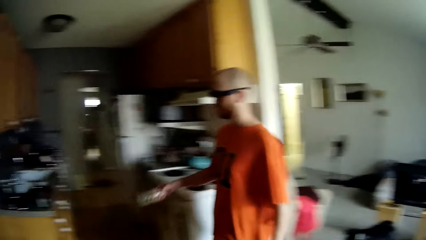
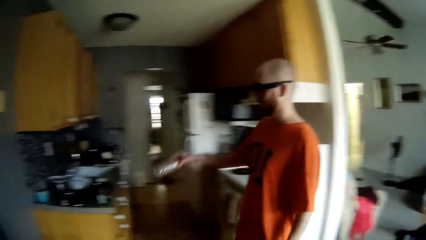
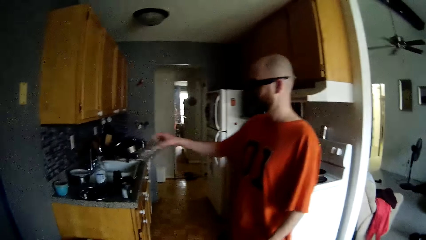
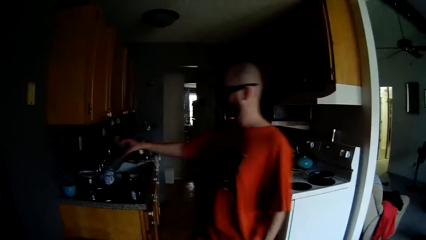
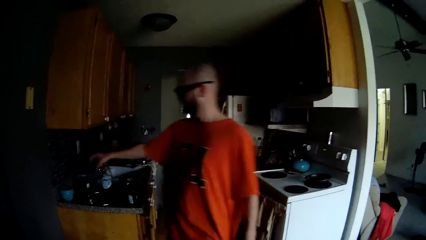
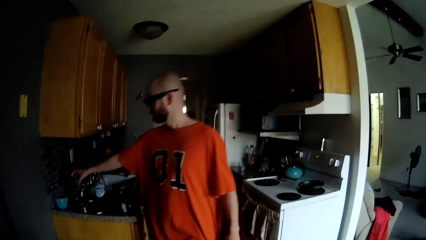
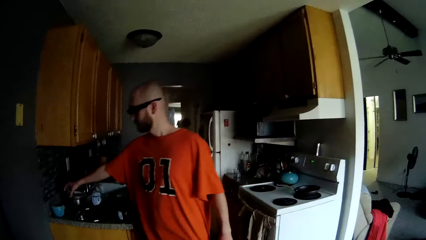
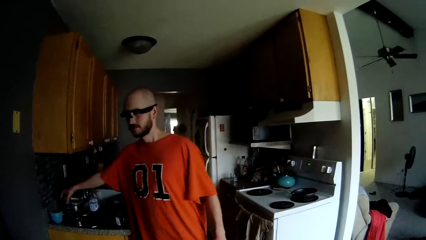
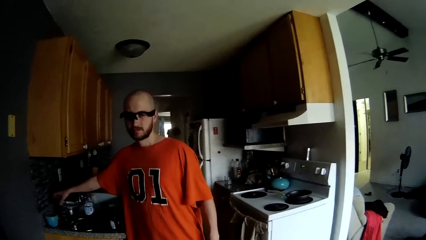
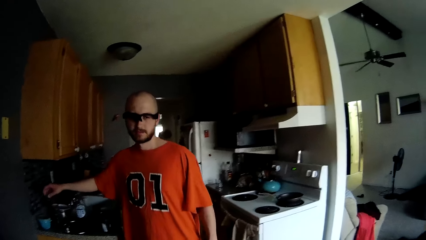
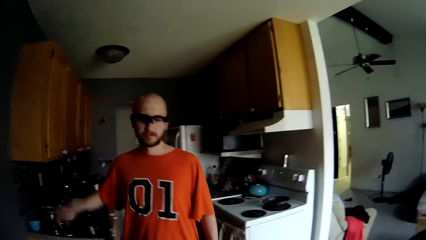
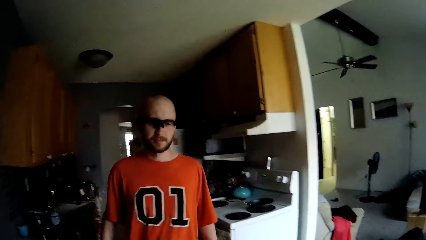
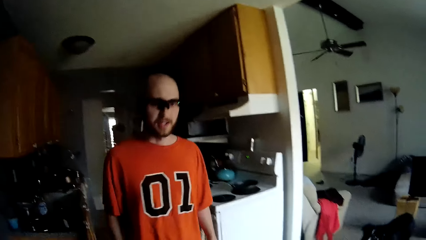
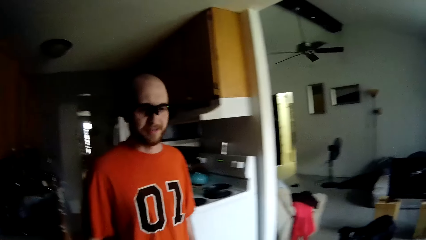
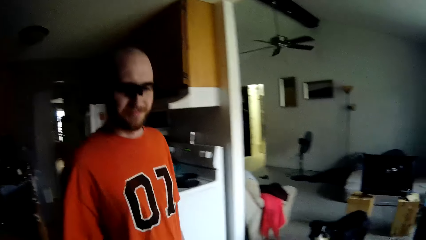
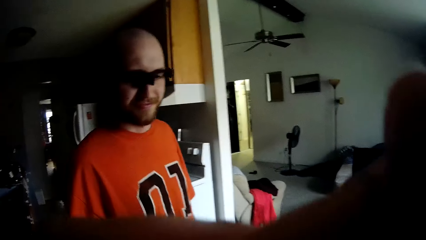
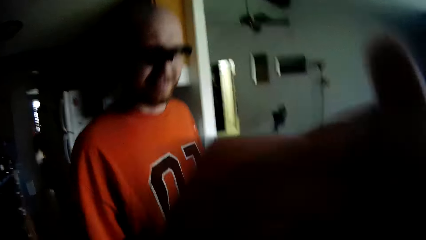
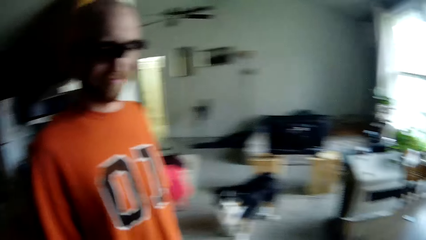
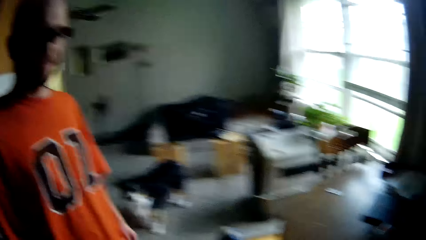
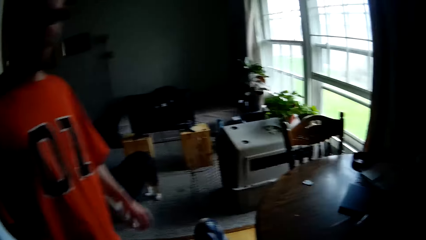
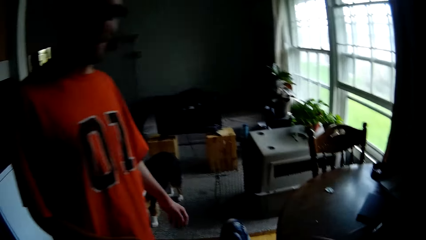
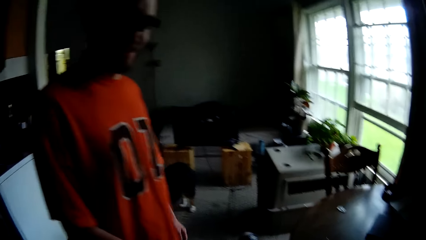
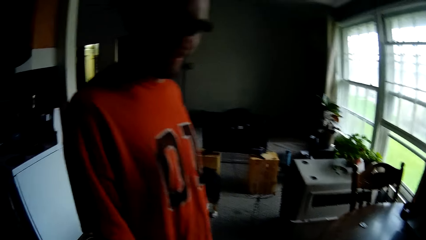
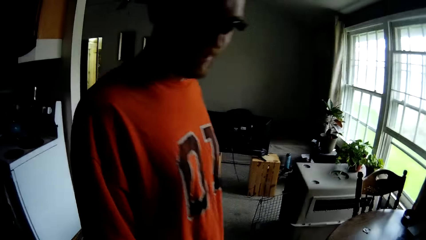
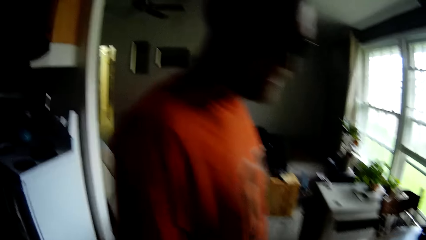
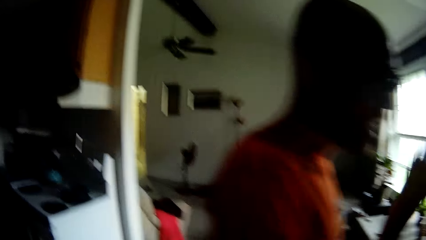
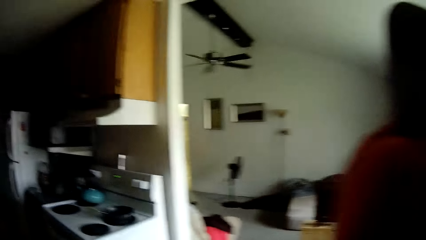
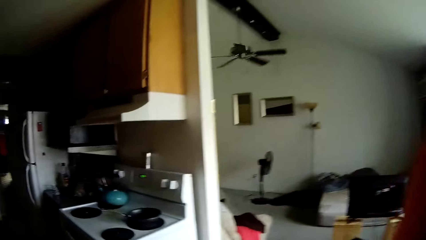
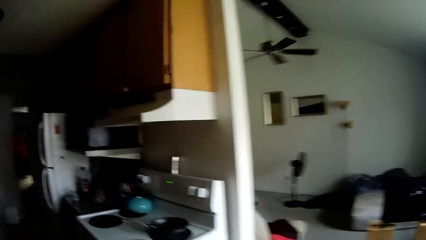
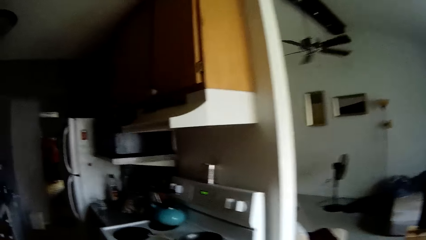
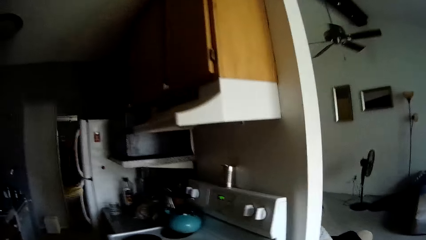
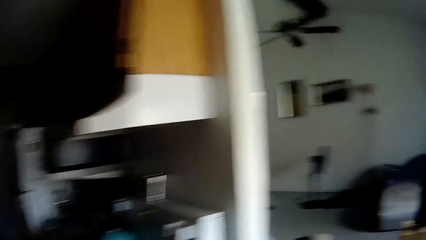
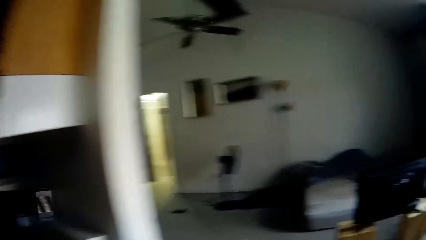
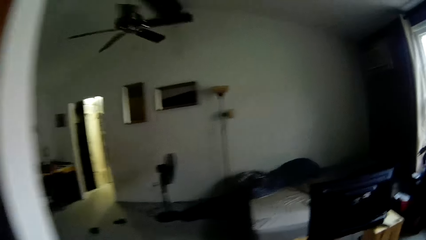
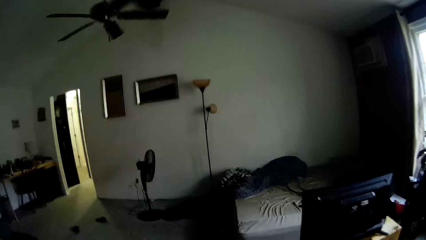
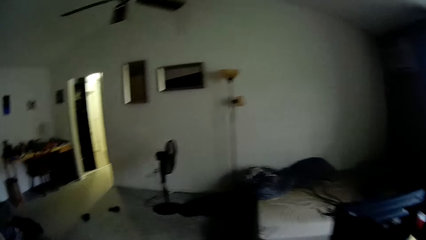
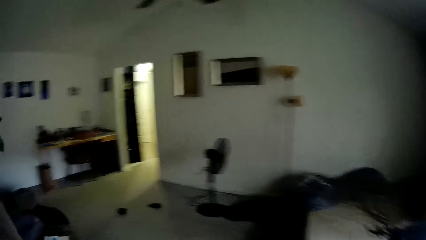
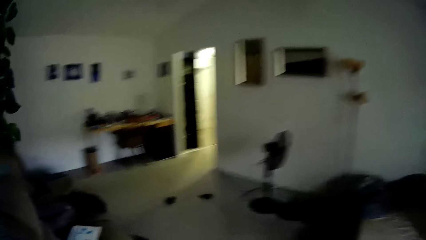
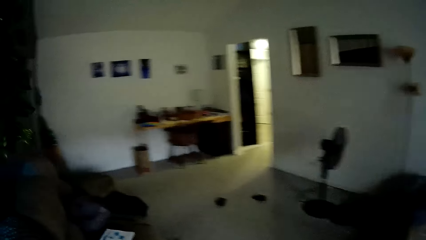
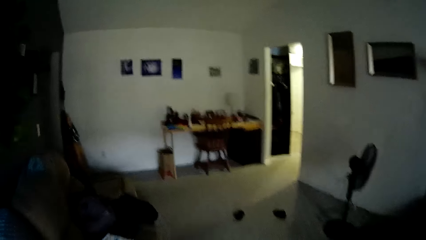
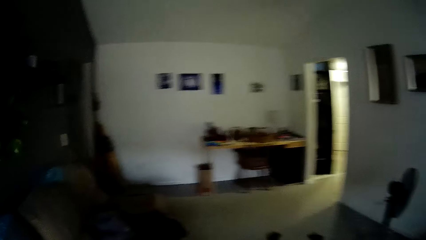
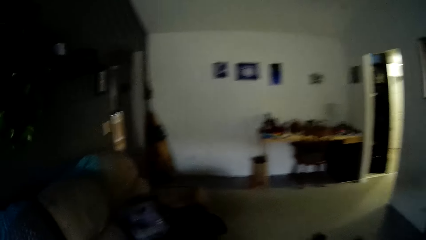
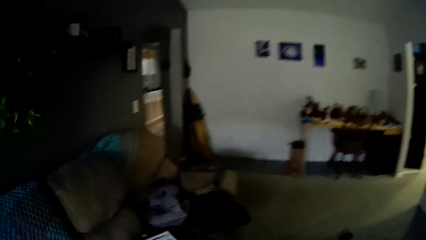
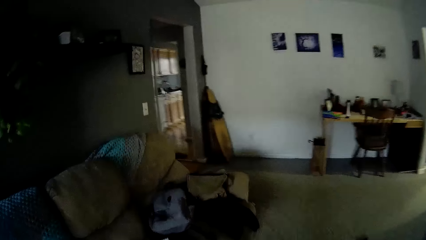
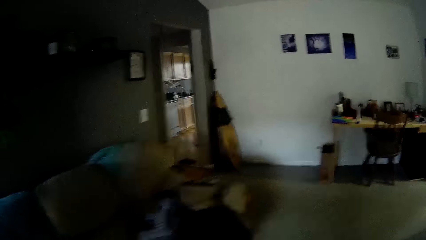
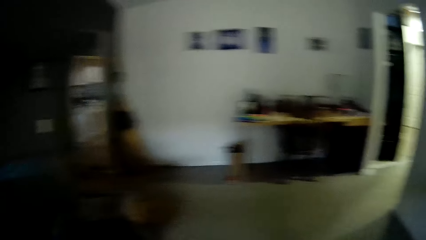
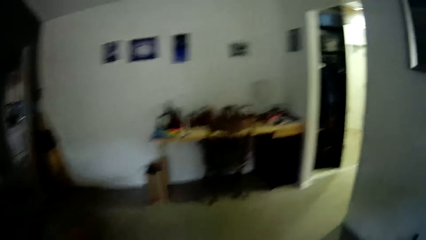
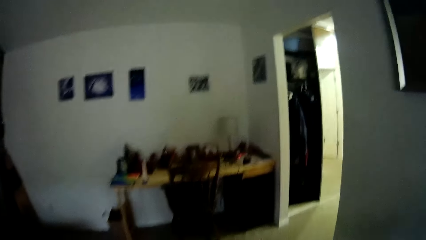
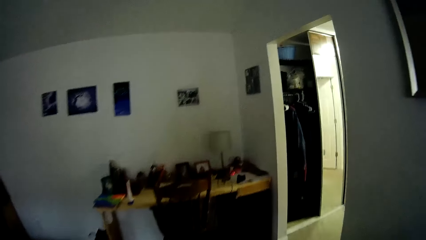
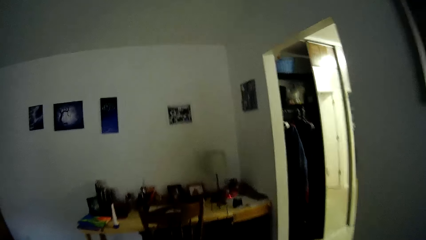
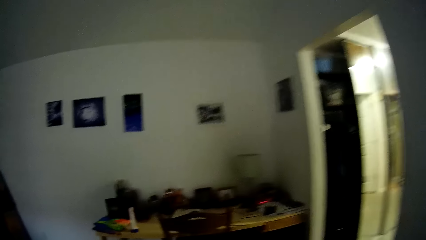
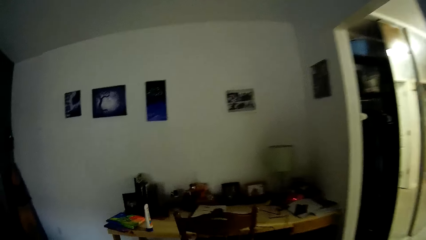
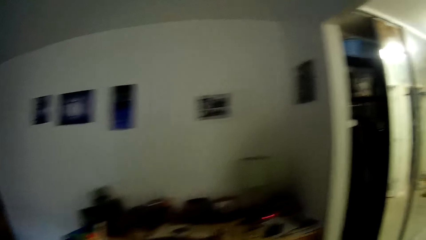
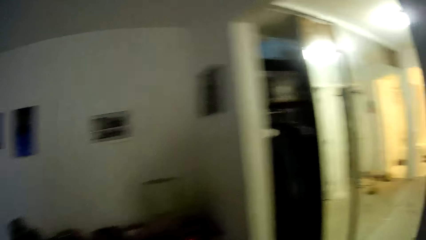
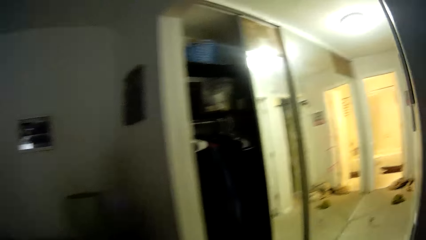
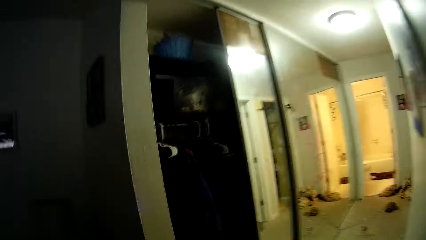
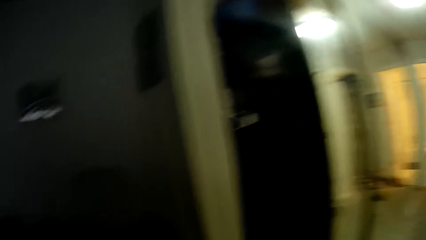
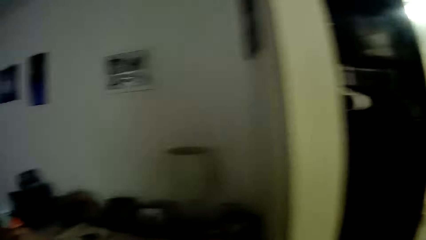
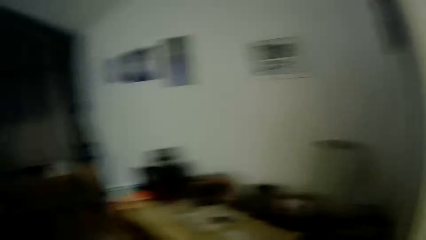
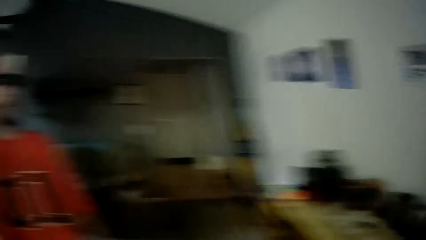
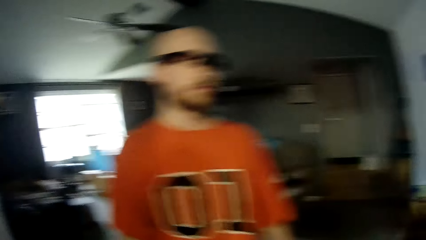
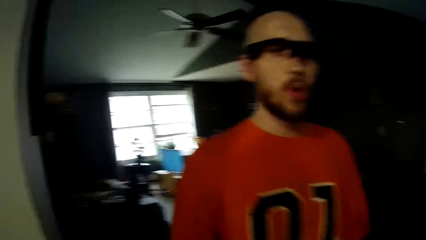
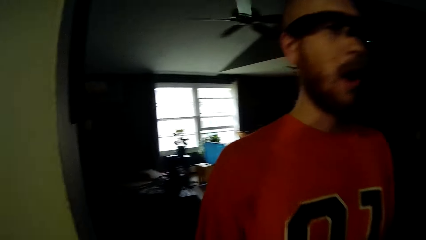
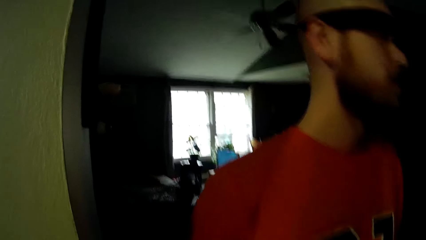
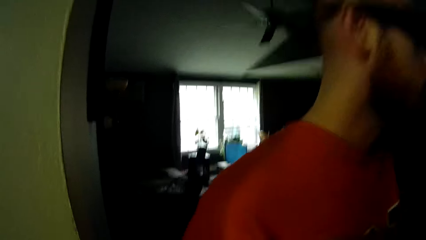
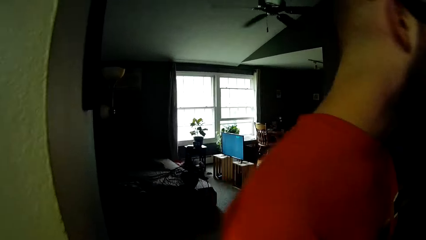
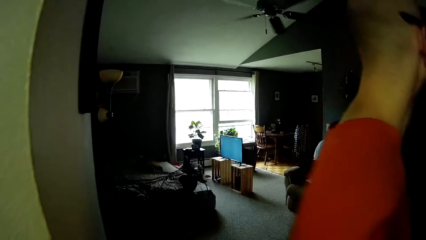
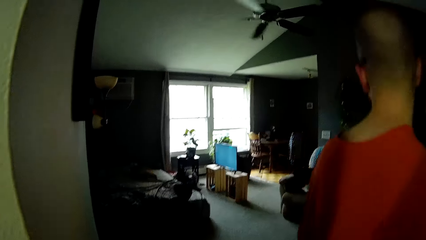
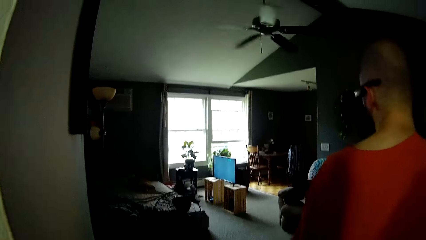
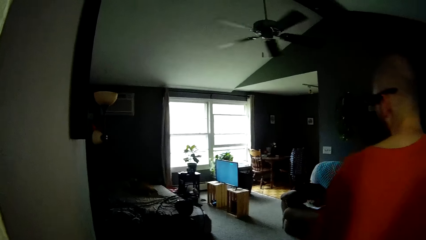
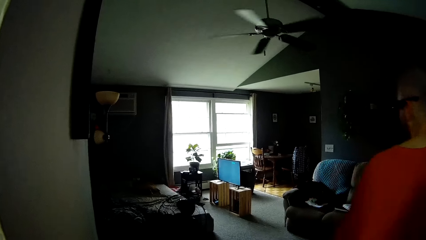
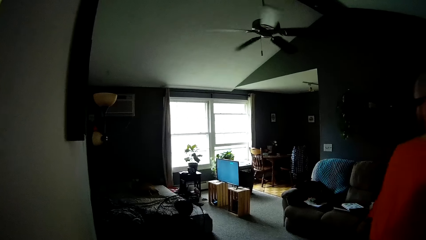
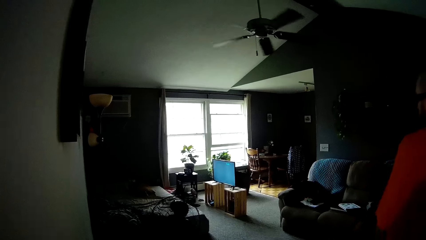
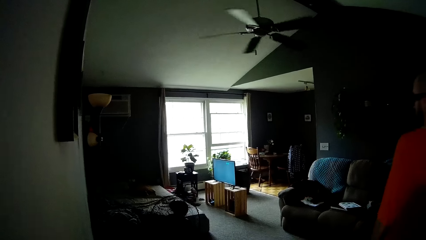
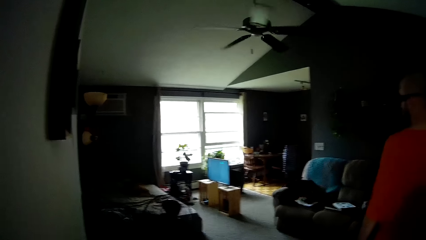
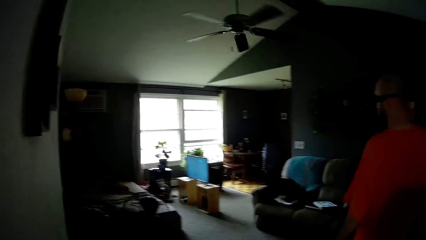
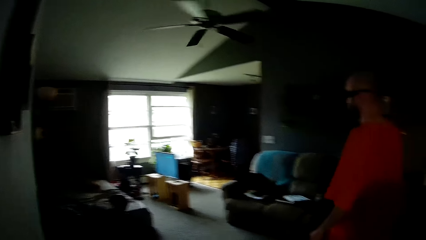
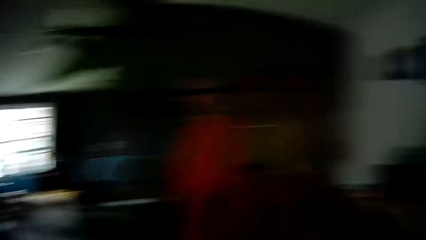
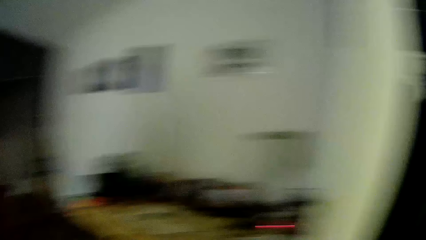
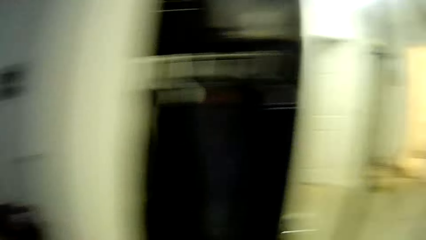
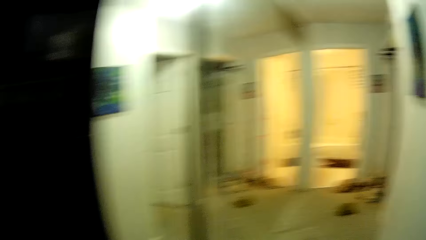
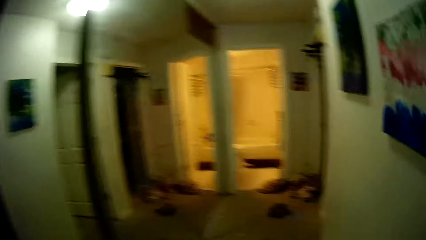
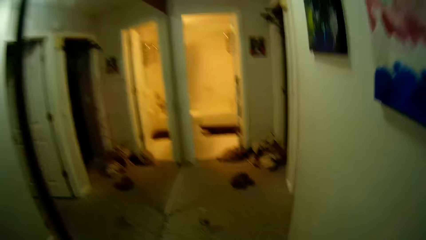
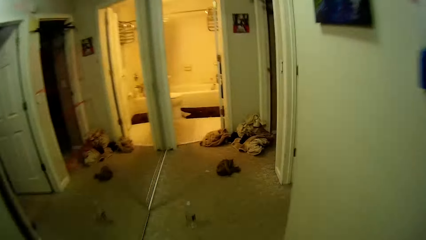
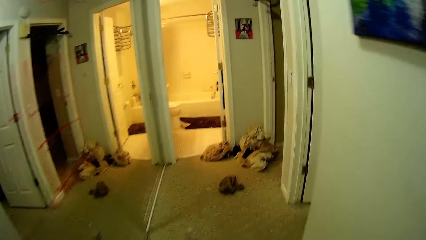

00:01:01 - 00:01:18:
The camera wearer interacts with a man. The man drops a cup or bottle can in his right hand on a kitchen table. The camera wearer converses with the man. The man interacts with the camera wearer. The camera wearer gives the man a gum. The man puts the gum inside his mouth. The camera wearer walks around the house. They interact with the man. The man interacts with the camera wearer. The camera wearer interacts with the man. The man interacts with the camera wearer. The man walks around the house. The camera wearer interacts with the man. They walk around the house.
